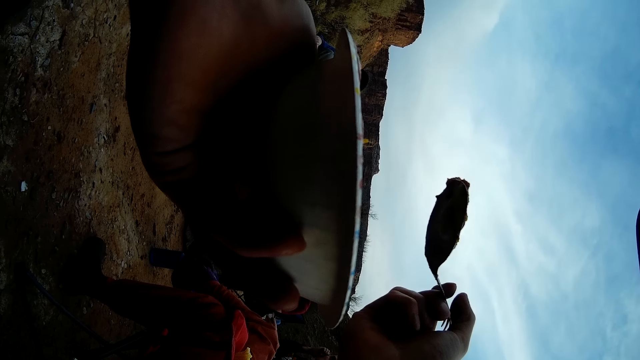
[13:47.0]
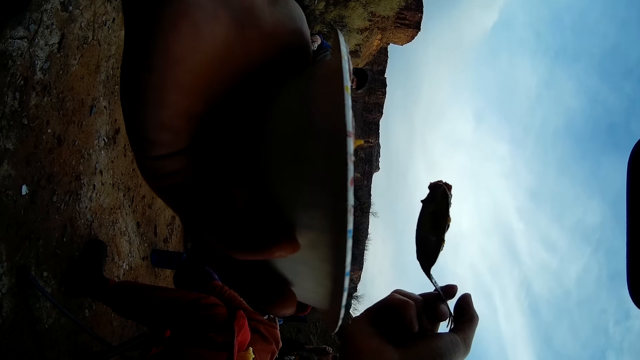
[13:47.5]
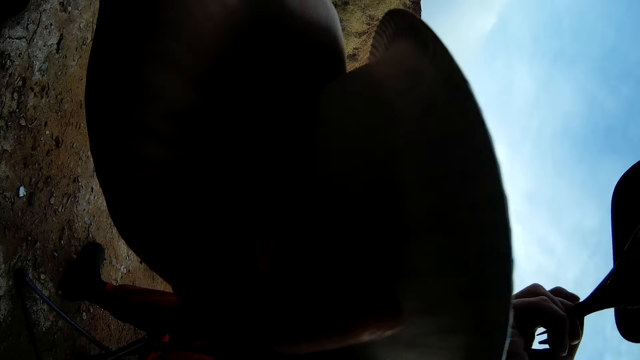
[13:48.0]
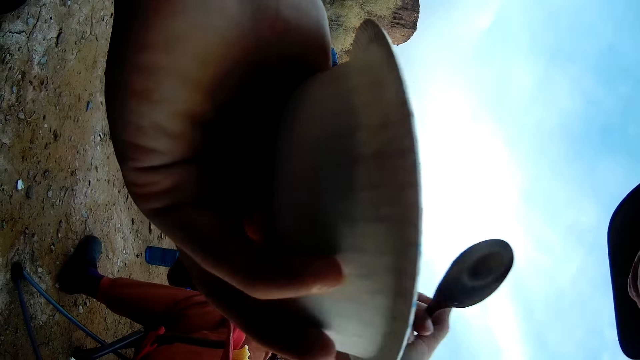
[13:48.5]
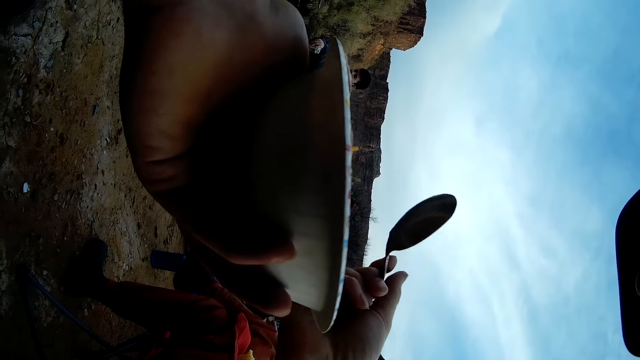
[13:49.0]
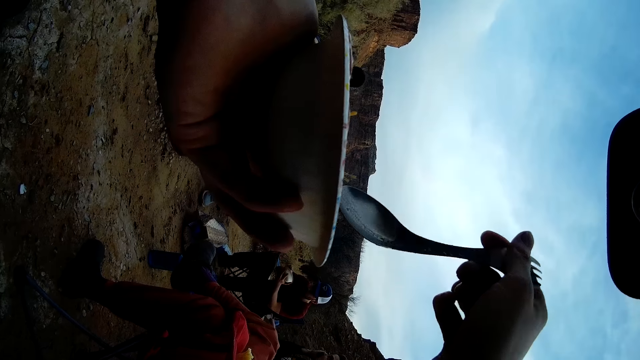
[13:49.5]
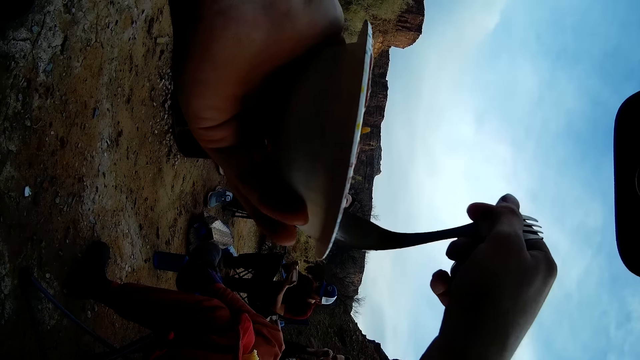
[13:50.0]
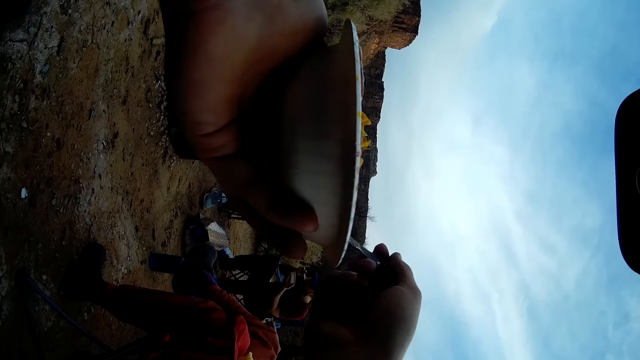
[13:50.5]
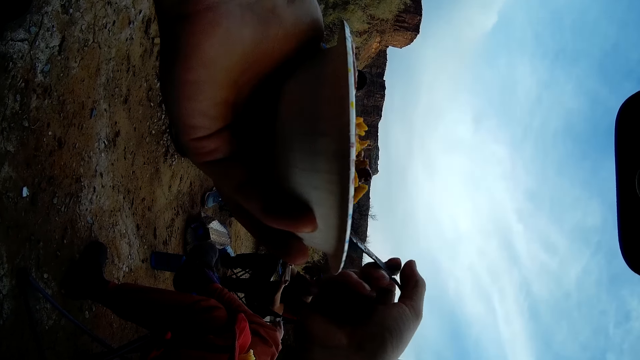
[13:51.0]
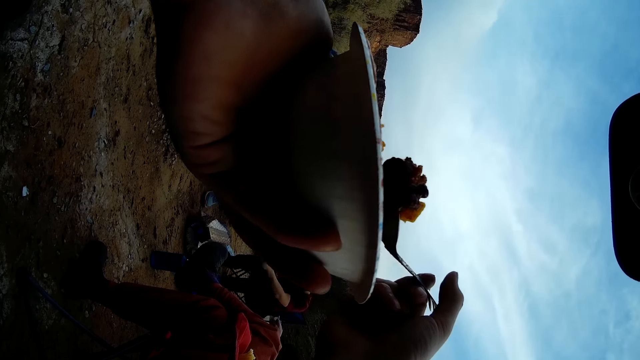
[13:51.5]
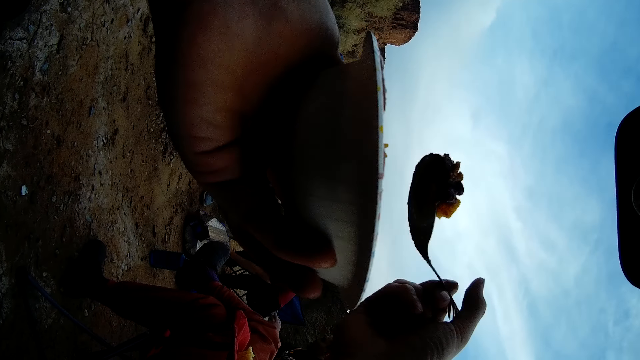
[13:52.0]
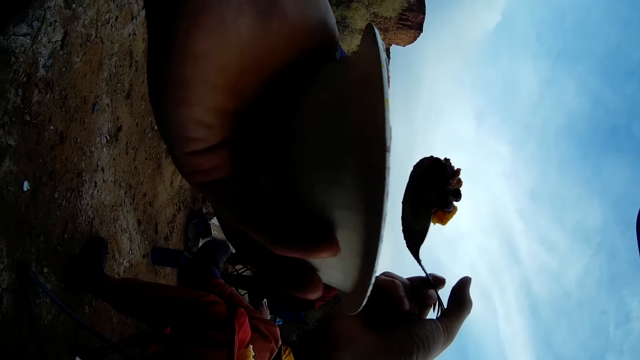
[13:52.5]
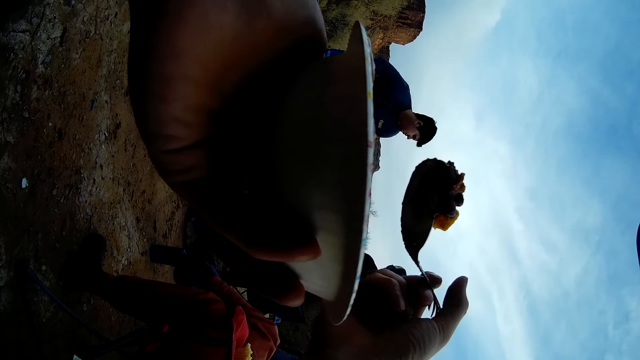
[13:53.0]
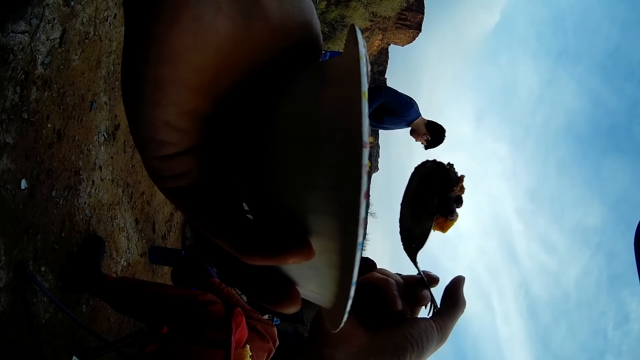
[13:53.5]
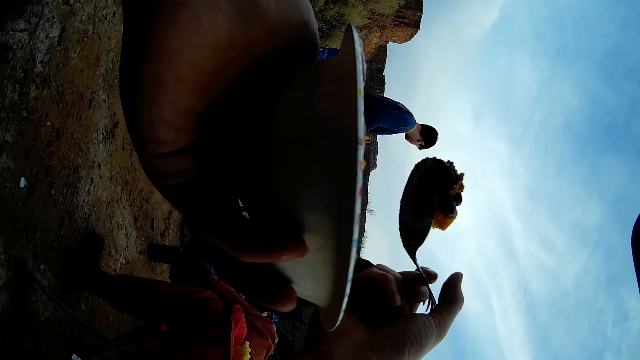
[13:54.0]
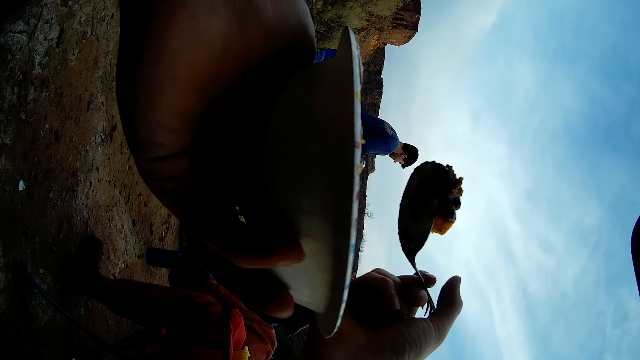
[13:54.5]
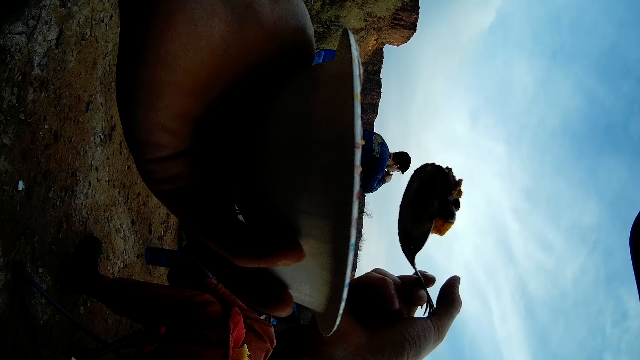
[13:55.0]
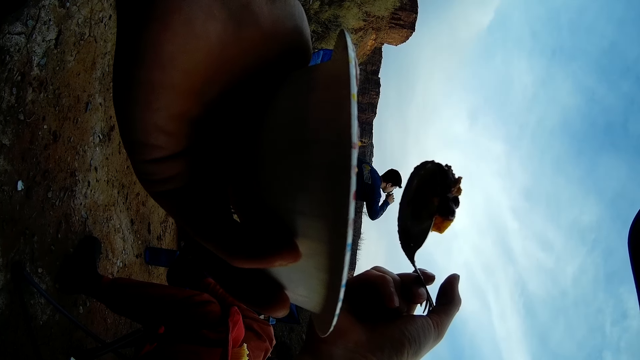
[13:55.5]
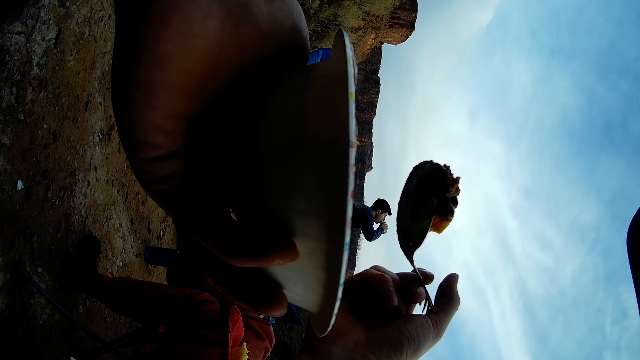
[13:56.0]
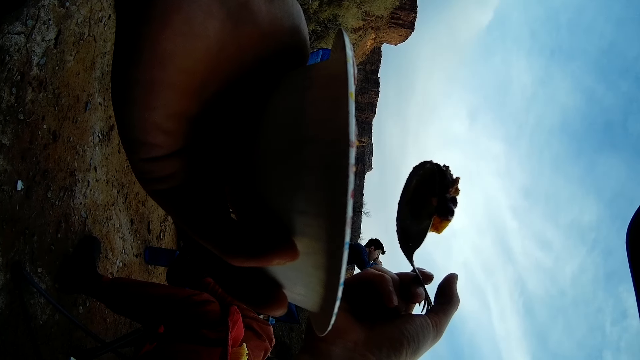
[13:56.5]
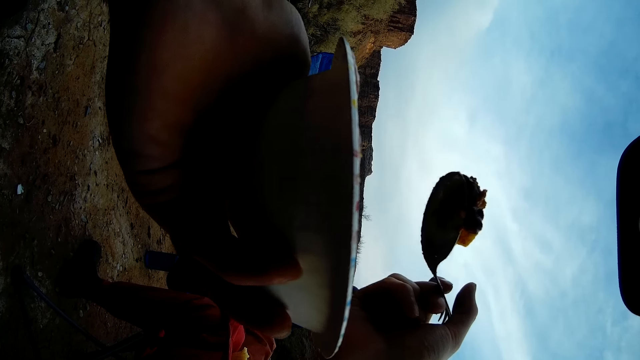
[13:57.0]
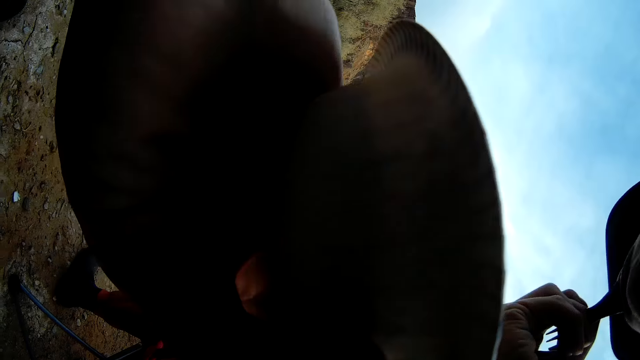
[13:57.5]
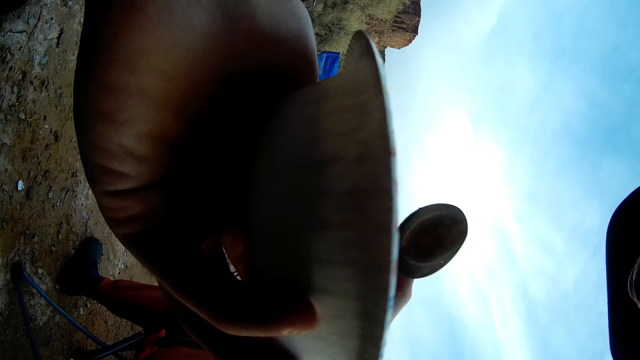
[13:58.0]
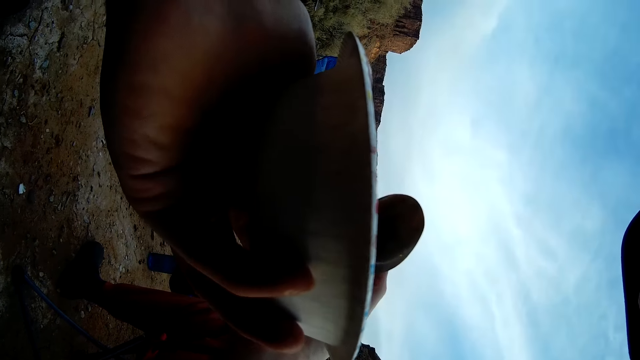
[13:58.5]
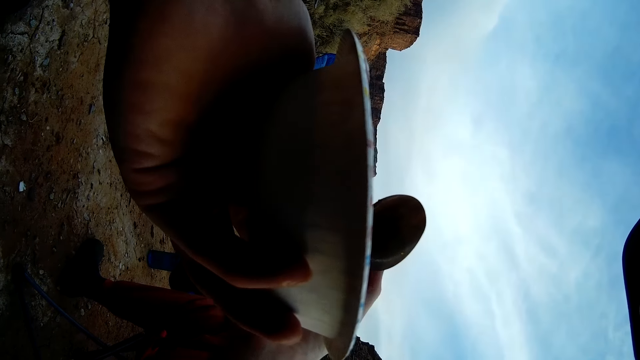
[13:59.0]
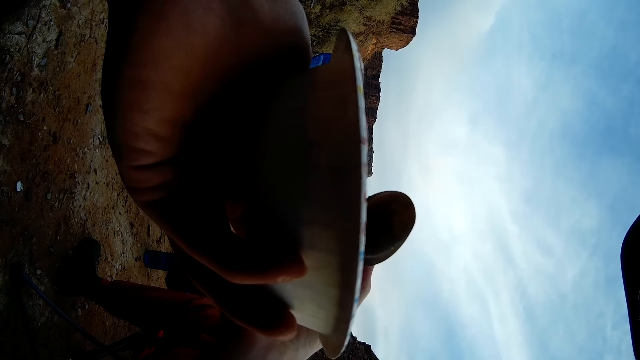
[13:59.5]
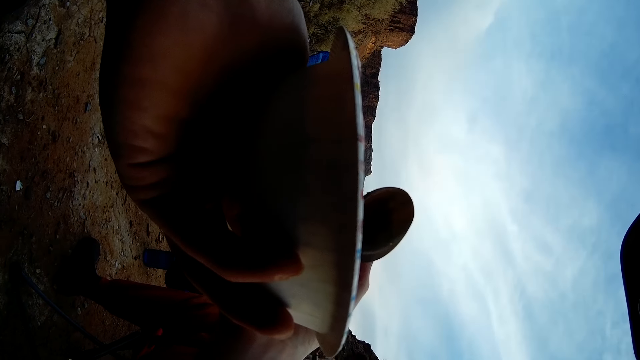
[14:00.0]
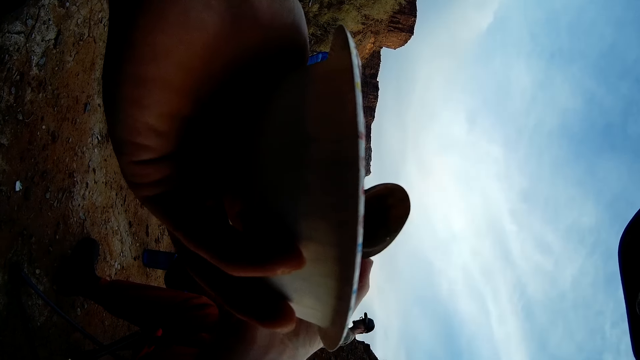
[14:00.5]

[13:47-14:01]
The camera wearer eats the food with the spoon. They scoop the food with the spoon. They hold the spoon. A man drinks water. The camera wearer eats the food with the spoon.

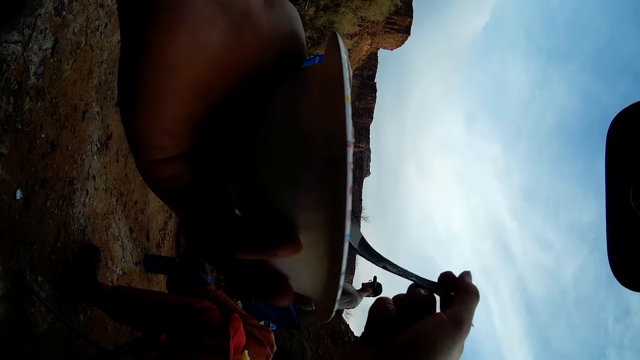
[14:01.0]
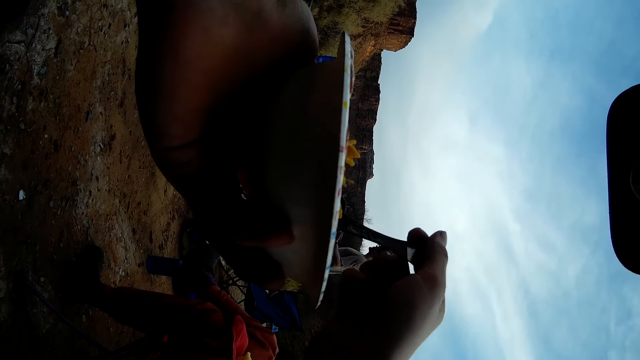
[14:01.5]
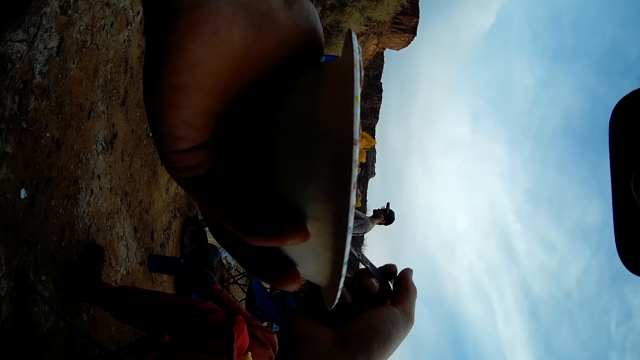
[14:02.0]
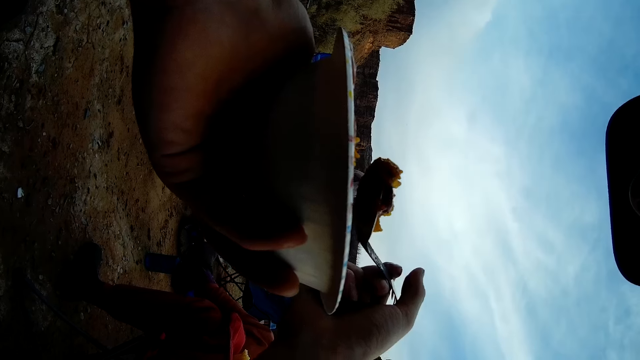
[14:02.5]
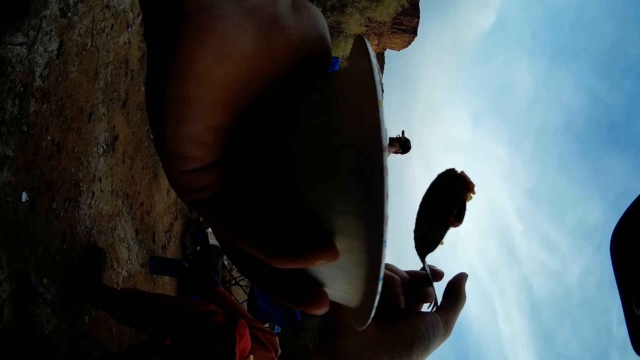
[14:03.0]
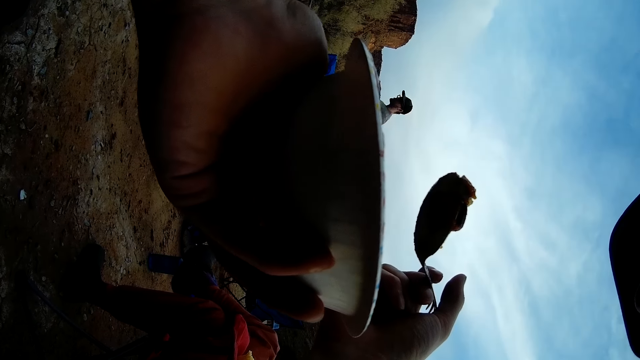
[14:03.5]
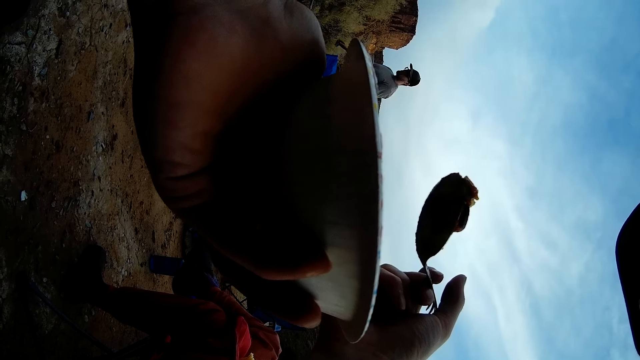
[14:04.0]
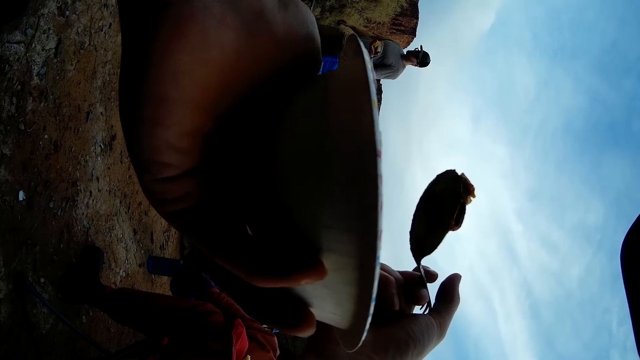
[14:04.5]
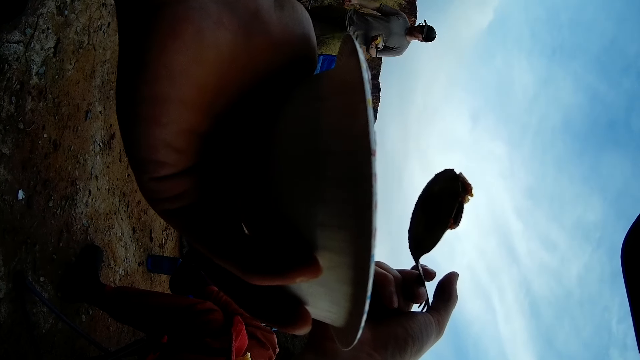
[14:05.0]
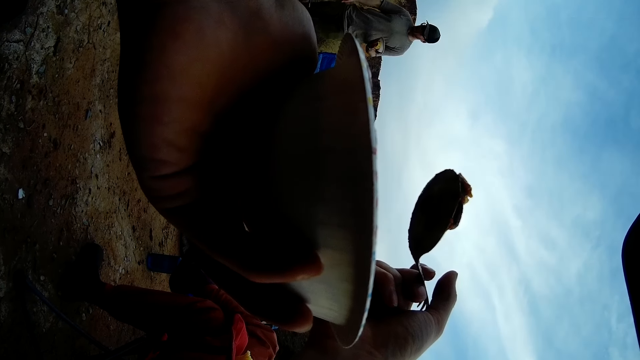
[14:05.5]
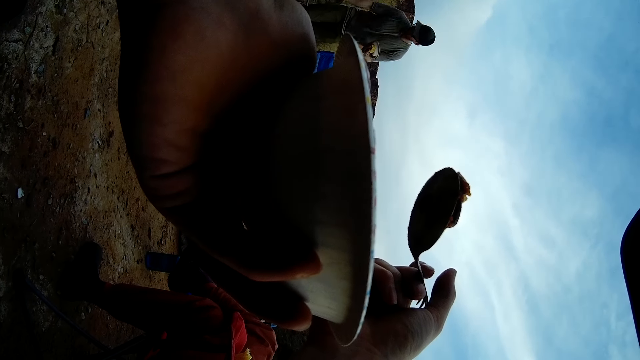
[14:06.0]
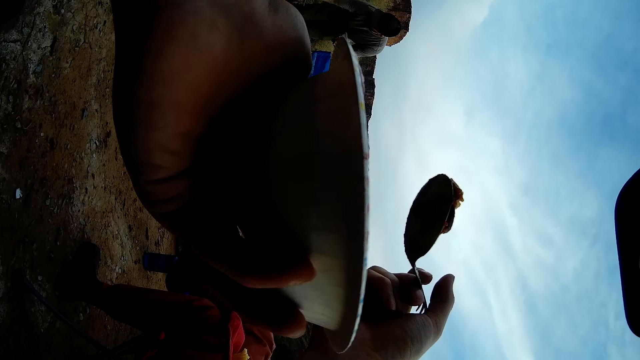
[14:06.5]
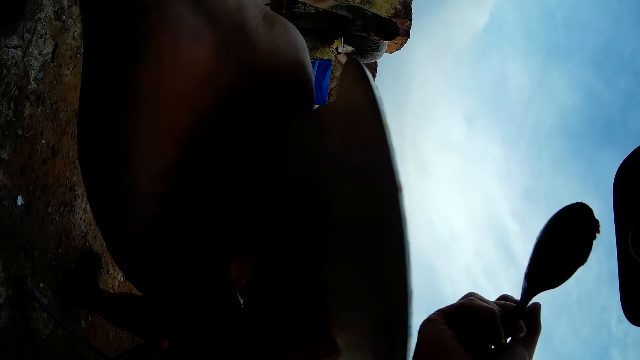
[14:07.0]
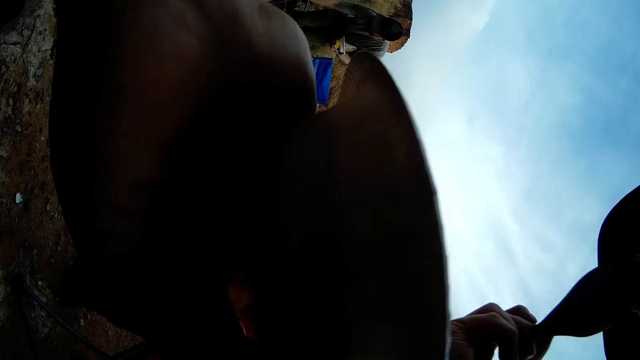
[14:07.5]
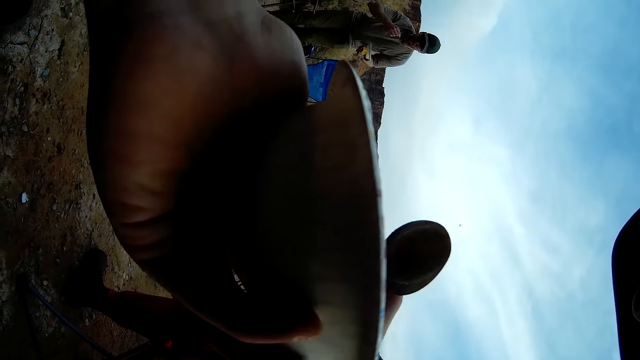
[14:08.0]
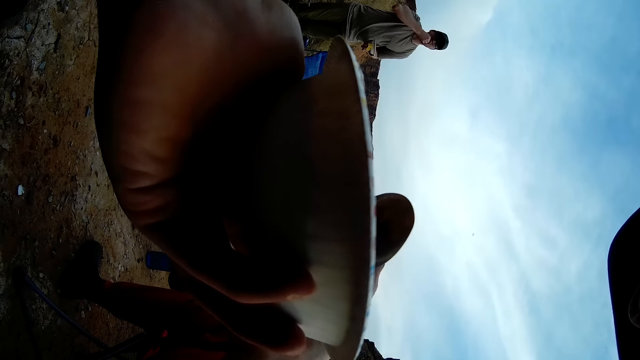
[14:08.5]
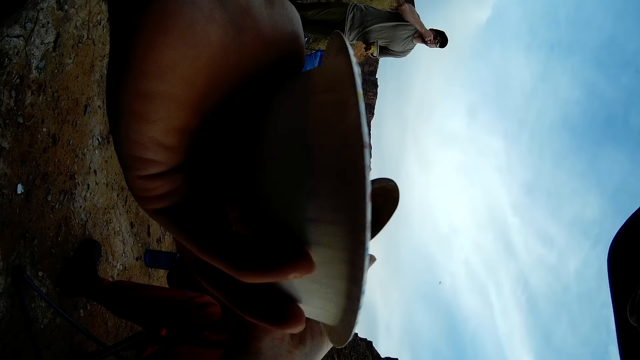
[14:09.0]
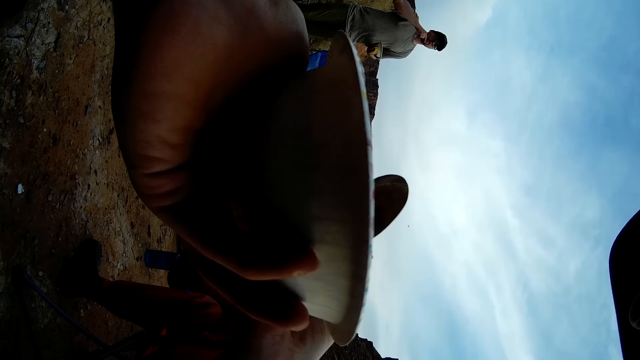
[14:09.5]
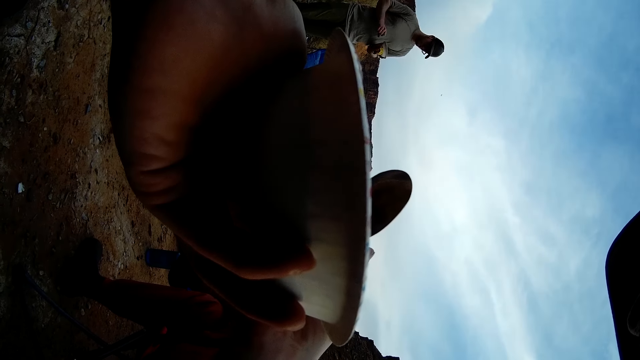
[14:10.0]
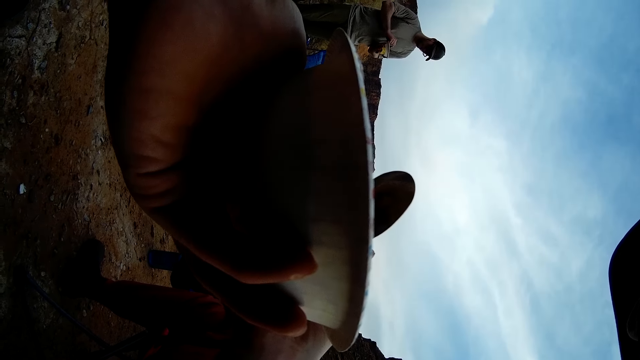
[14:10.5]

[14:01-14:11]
The camera wearer scoops the food with the spoon. They hold the spoon. They eat the food with the spoon.
